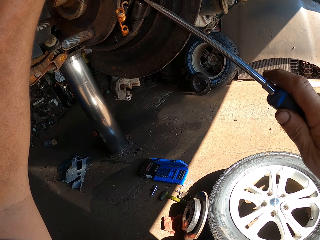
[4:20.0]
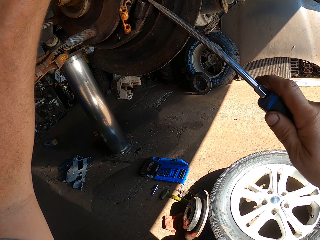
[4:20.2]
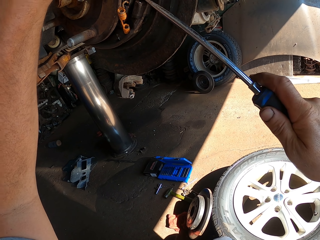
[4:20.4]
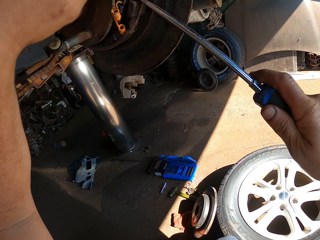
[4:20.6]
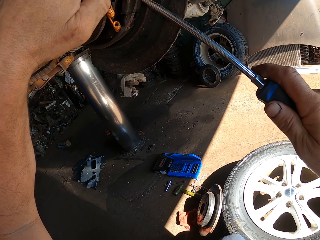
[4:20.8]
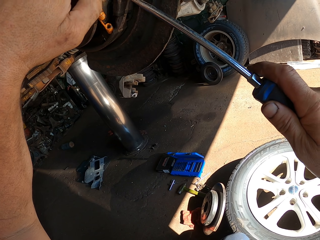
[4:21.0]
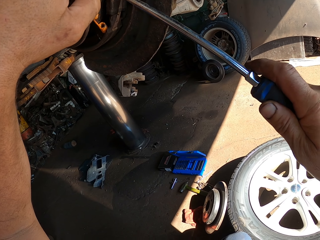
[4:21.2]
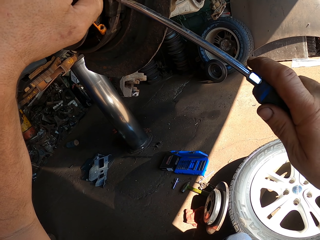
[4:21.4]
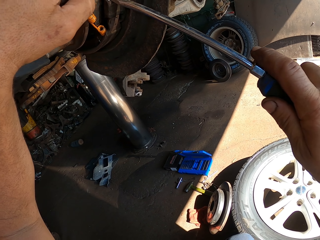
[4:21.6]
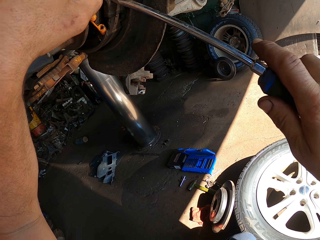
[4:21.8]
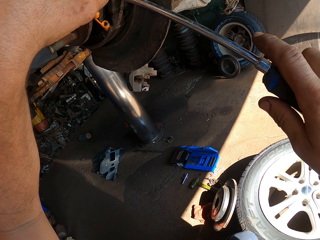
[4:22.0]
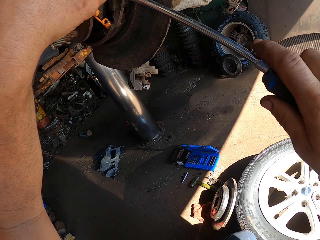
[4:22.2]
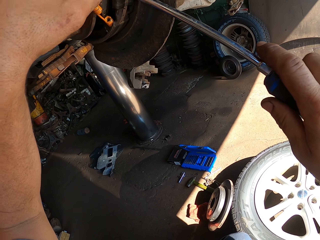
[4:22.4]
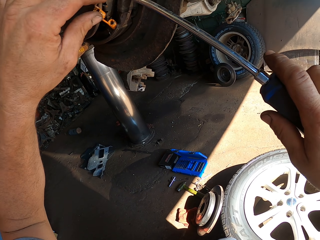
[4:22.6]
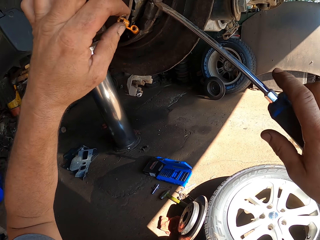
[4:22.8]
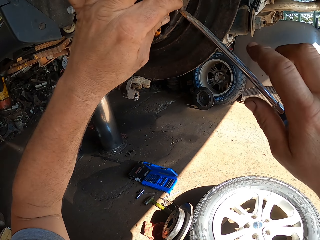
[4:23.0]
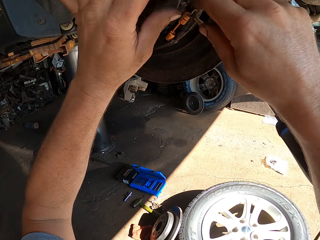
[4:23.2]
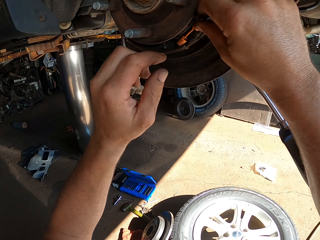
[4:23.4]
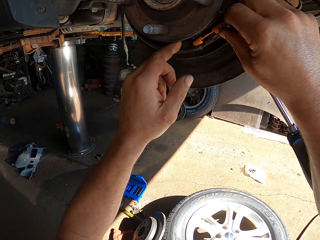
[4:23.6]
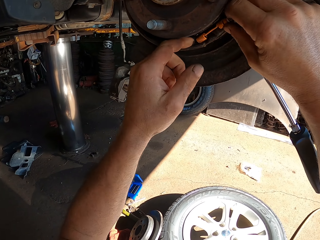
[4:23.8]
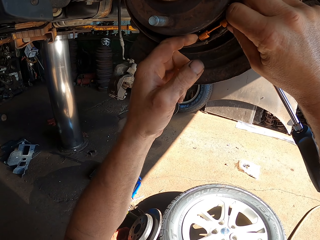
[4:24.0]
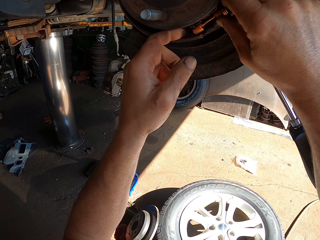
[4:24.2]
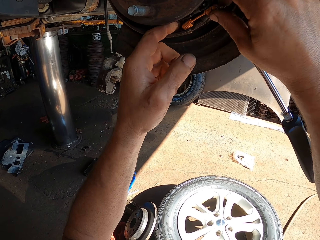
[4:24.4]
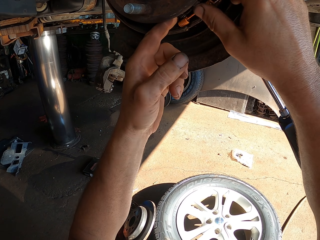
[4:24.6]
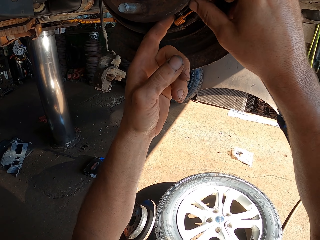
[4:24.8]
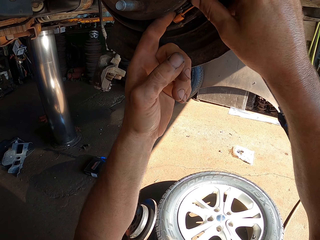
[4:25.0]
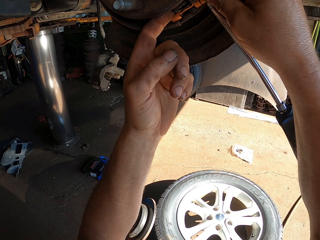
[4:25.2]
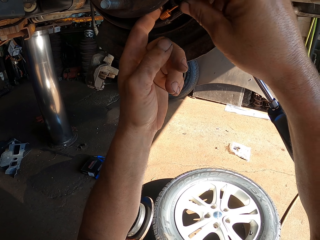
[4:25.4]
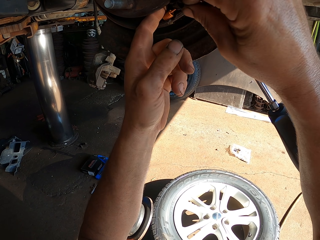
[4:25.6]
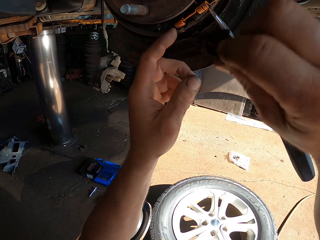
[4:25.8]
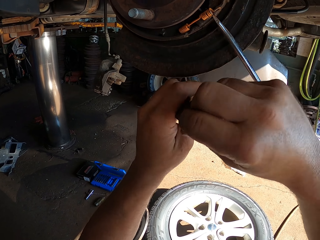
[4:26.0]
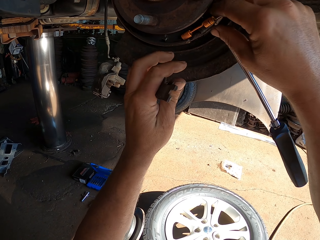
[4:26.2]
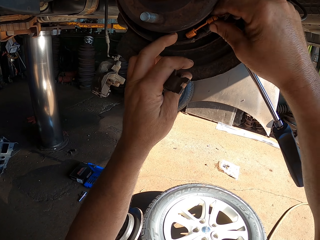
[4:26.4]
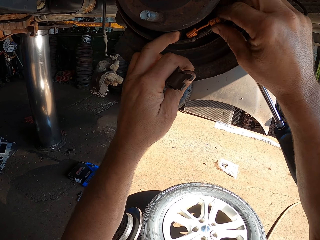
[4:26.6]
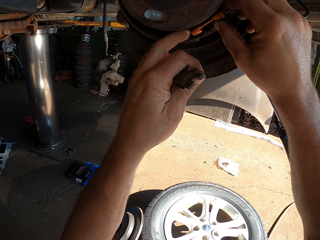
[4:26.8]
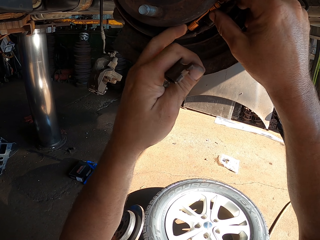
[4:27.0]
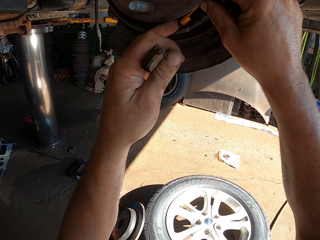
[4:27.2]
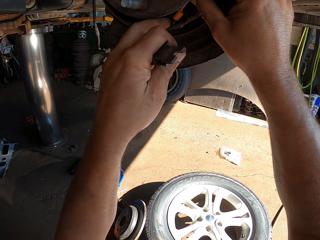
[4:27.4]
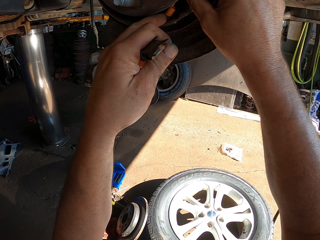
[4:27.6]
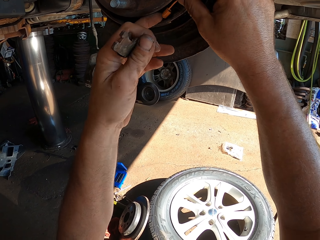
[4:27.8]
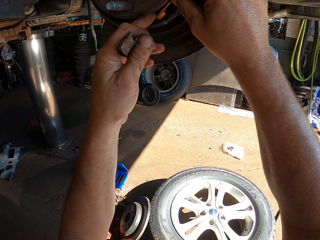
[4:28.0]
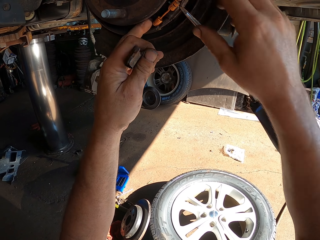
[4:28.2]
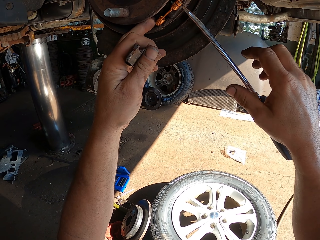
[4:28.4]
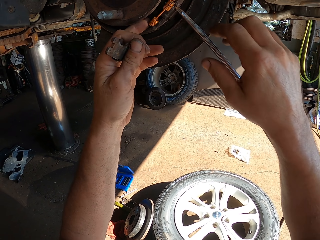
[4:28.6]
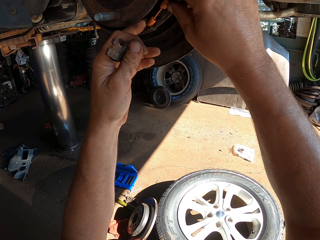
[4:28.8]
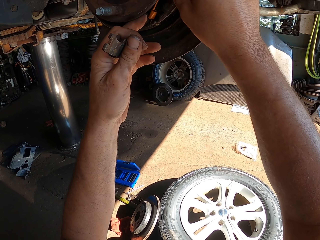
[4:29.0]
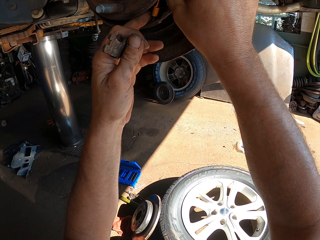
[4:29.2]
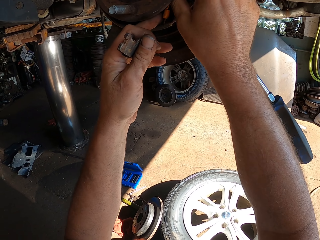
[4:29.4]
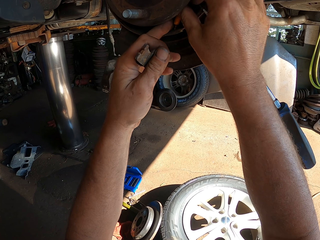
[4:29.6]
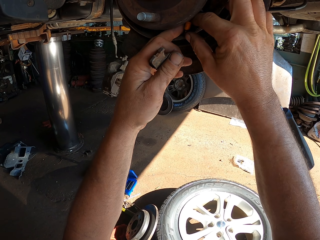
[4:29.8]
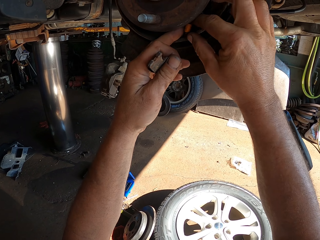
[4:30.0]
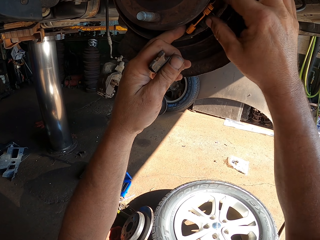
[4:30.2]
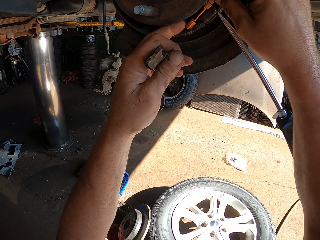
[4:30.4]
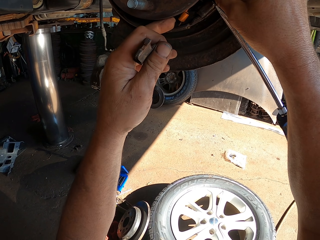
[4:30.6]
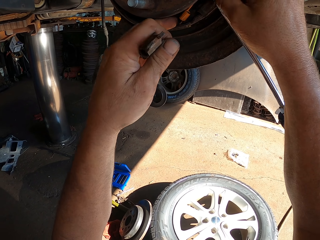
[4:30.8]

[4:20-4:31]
The camera wearer fixes a wheel bearing with both hands. They touch something. They hold a brake pad with the left hand.

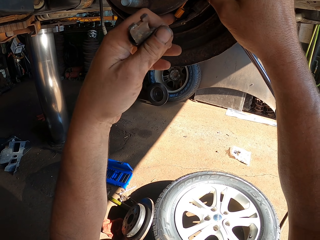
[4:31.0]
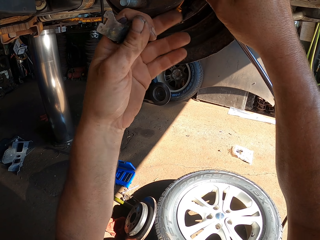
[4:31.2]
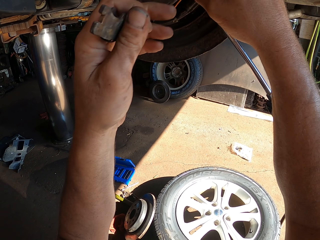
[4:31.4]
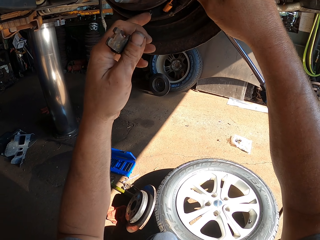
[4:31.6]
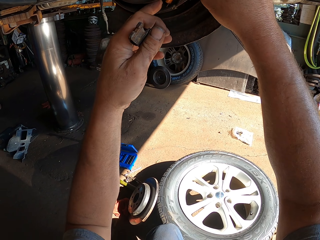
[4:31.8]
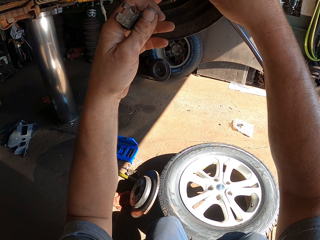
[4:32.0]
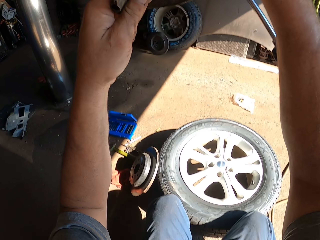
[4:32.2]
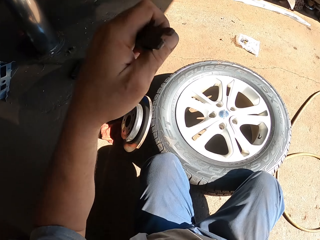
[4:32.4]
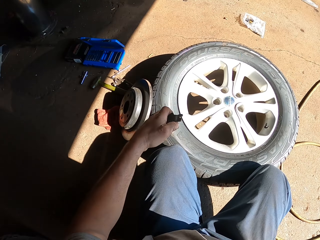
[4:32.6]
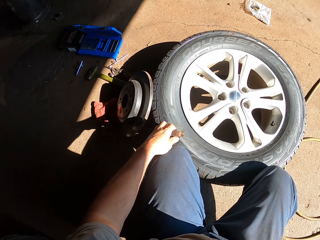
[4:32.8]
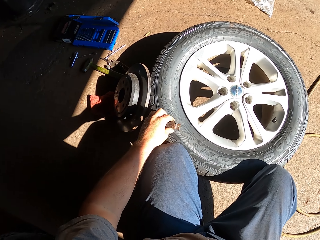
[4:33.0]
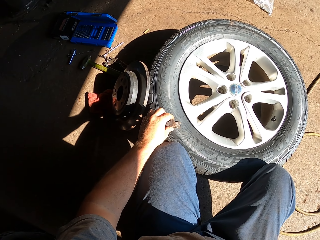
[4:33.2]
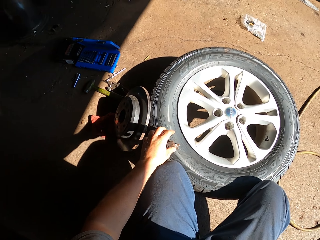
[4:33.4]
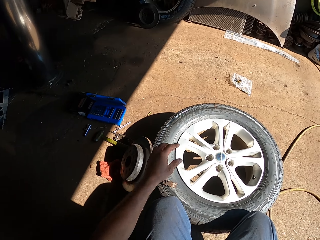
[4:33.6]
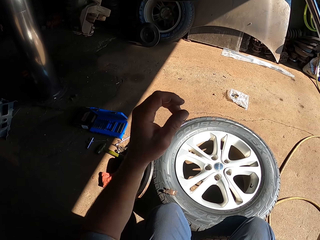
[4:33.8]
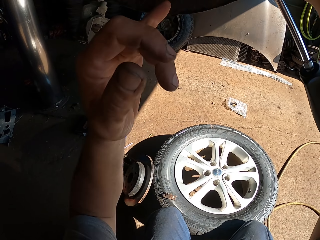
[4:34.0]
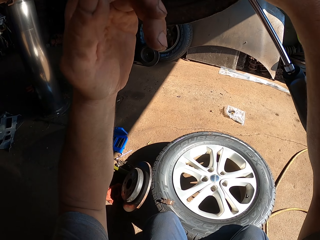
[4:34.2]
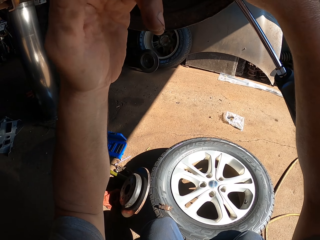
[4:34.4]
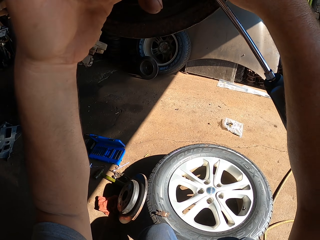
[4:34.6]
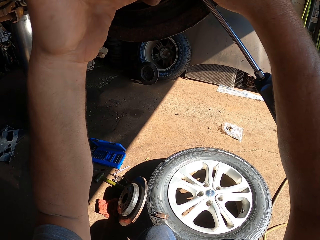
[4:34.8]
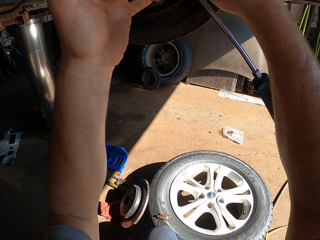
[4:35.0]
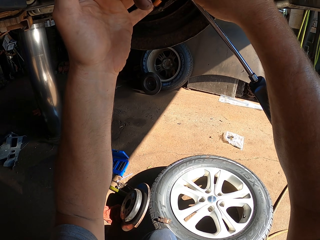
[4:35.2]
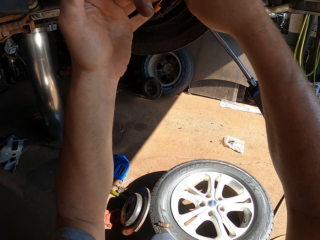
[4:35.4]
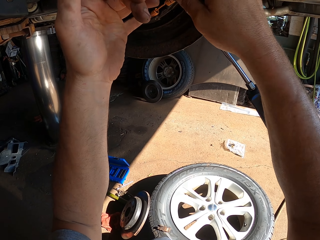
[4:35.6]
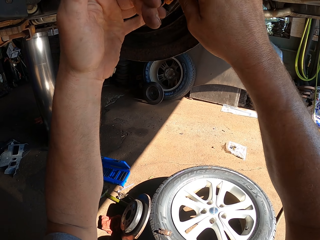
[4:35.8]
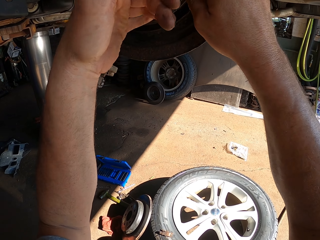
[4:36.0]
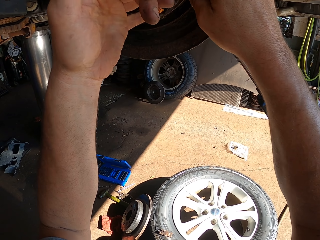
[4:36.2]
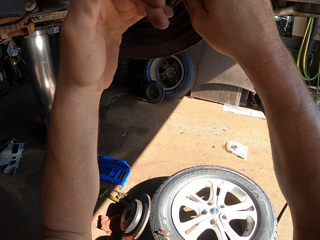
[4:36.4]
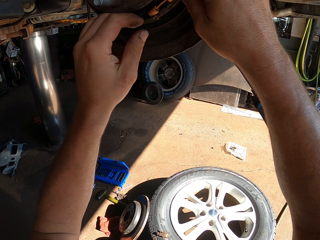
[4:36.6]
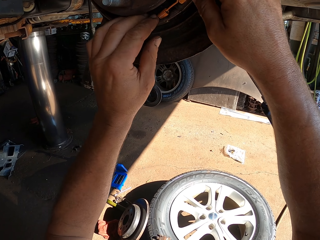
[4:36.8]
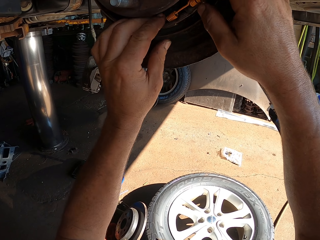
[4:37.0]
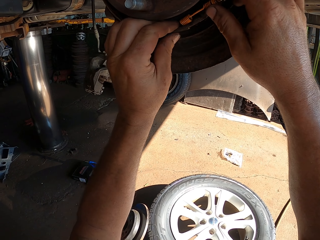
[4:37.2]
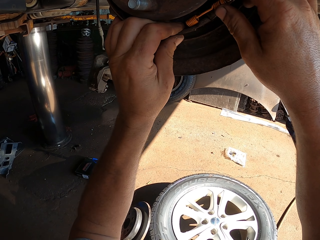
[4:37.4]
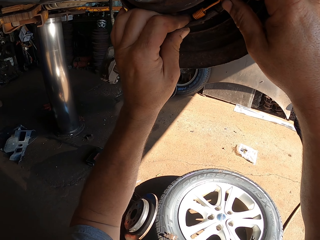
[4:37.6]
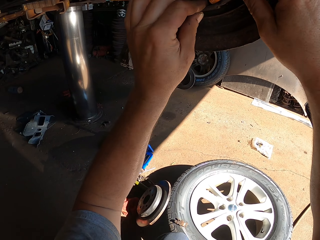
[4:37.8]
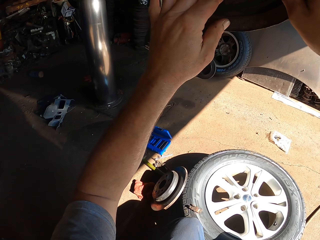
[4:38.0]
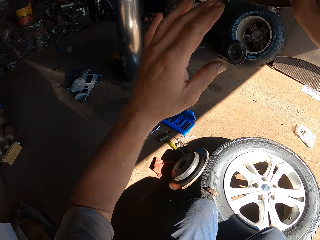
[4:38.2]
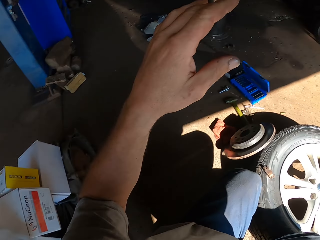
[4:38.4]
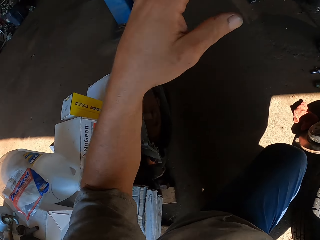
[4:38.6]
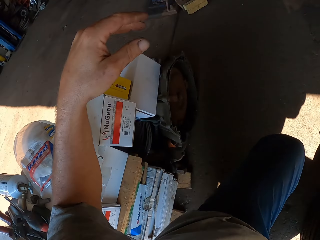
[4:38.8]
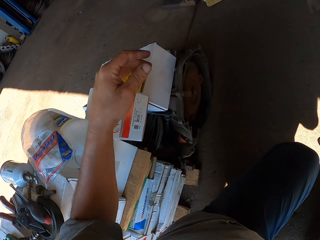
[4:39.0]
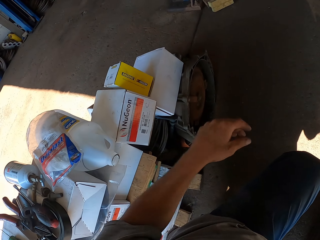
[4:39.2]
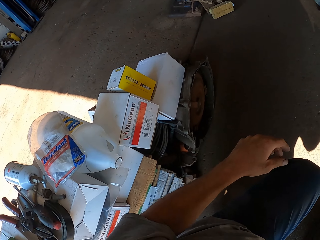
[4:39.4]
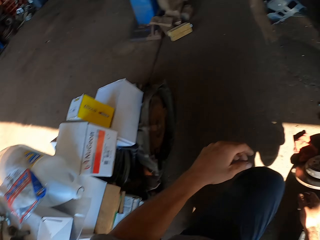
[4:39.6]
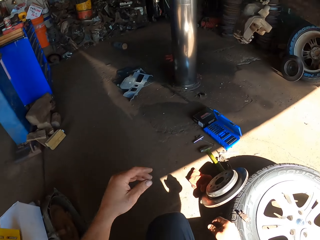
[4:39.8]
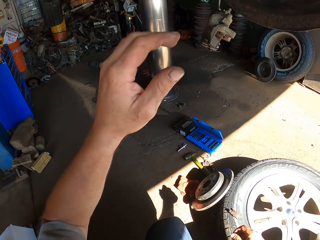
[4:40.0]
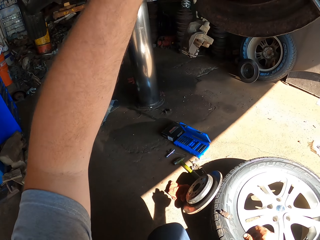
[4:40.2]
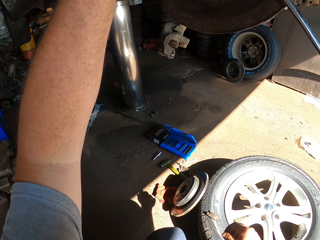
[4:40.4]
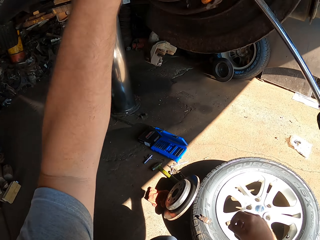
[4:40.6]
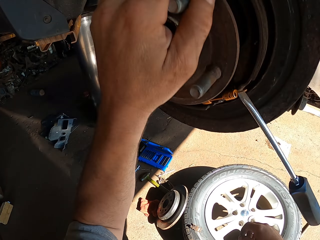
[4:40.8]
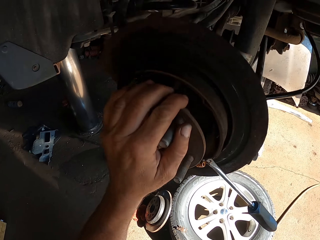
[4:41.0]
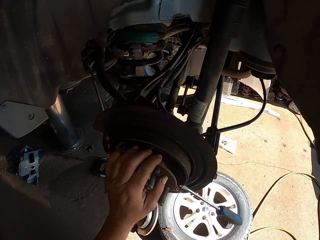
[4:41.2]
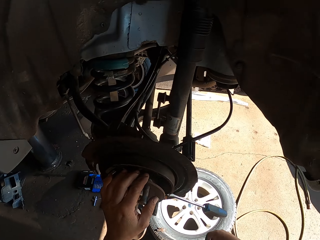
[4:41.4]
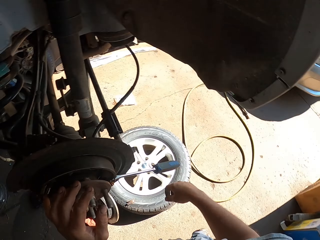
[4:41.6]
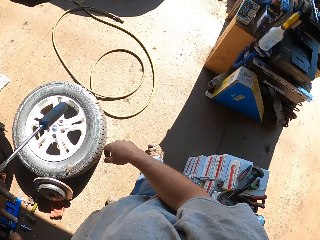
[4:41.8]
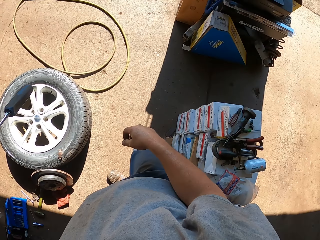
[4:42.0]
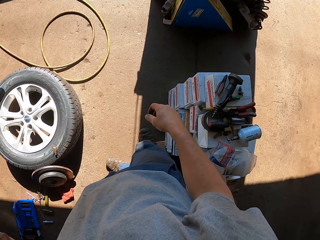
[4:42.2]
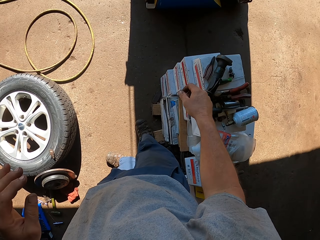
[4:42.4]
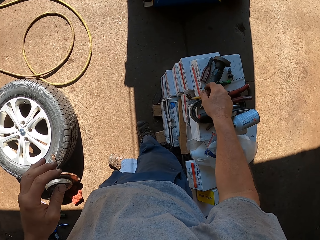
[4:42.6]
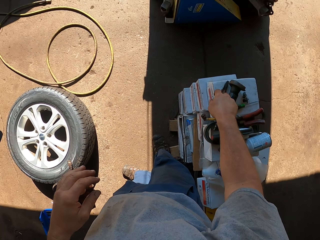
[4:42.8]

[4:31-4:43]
The camera wearer drops a metal. He places a brake pad on a tire. He raises his hand. He fixes a wheel bearing with both hands. He looks around. He touches something.
